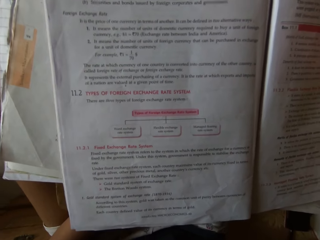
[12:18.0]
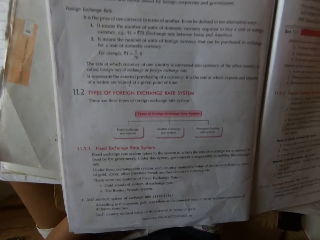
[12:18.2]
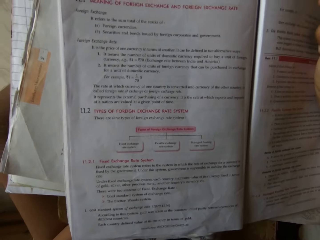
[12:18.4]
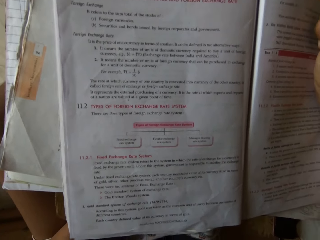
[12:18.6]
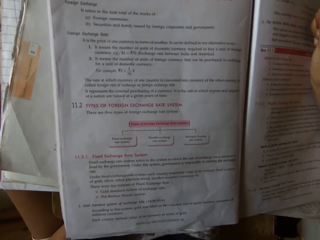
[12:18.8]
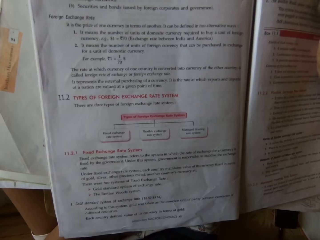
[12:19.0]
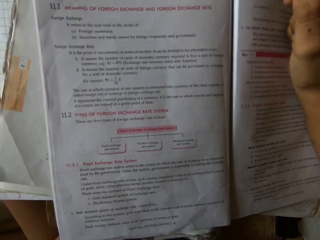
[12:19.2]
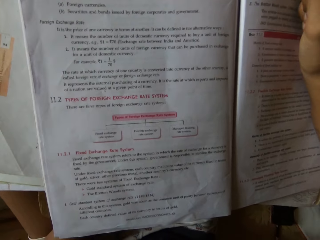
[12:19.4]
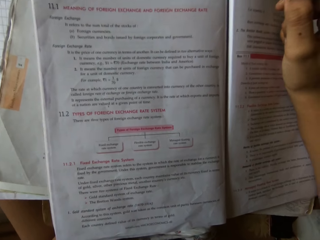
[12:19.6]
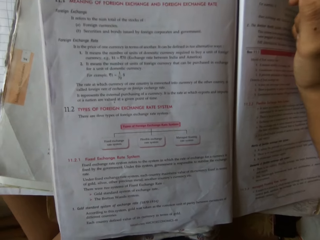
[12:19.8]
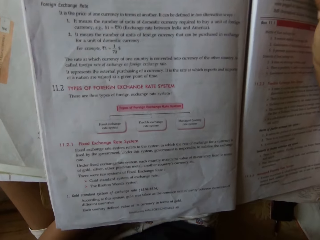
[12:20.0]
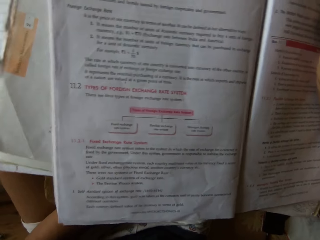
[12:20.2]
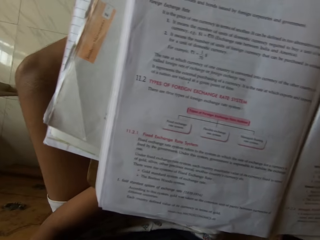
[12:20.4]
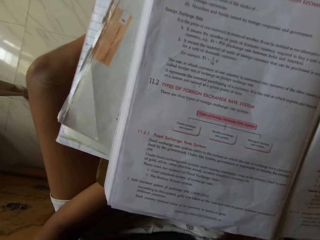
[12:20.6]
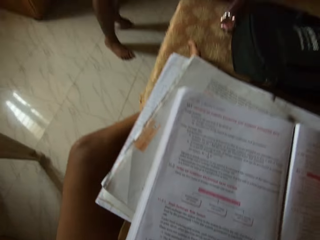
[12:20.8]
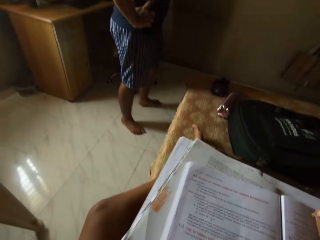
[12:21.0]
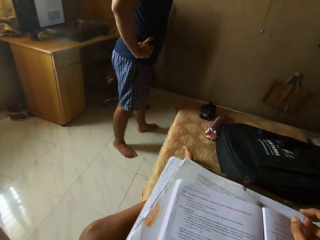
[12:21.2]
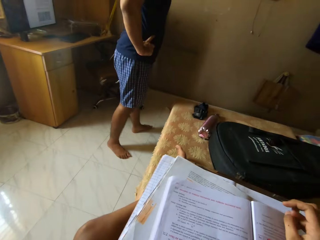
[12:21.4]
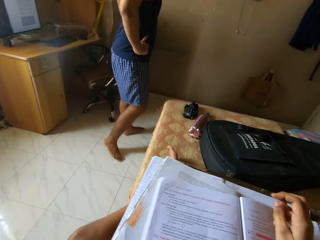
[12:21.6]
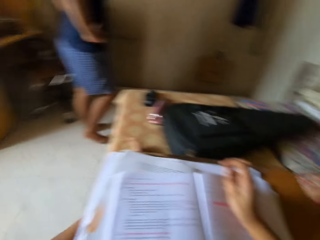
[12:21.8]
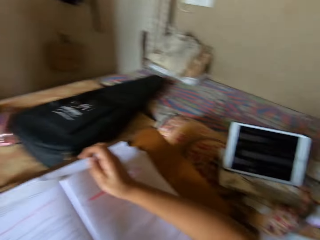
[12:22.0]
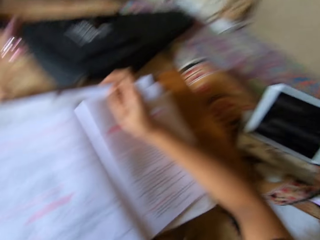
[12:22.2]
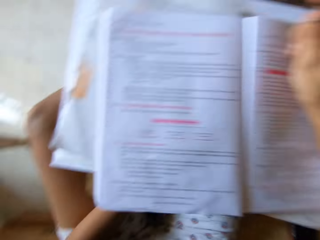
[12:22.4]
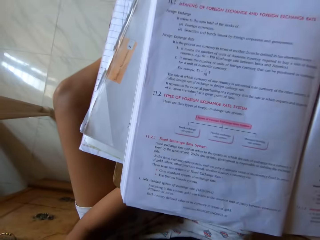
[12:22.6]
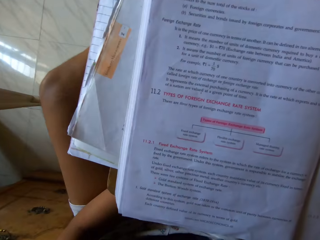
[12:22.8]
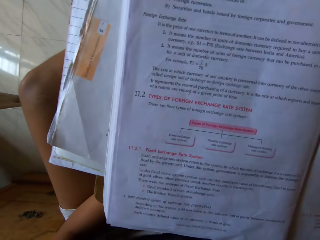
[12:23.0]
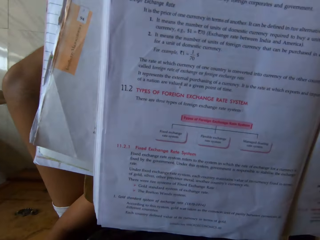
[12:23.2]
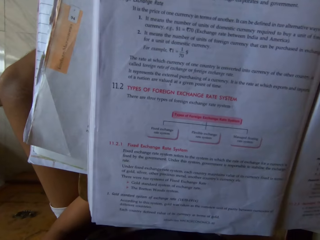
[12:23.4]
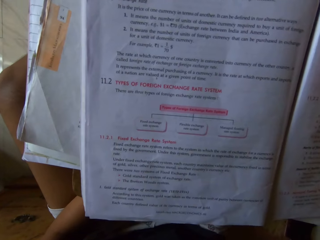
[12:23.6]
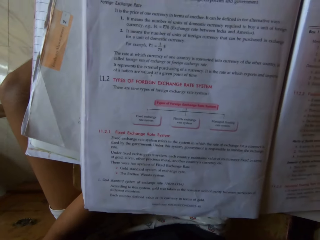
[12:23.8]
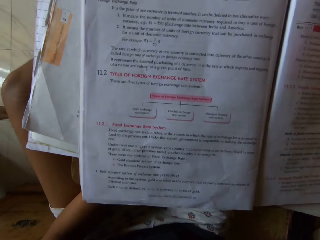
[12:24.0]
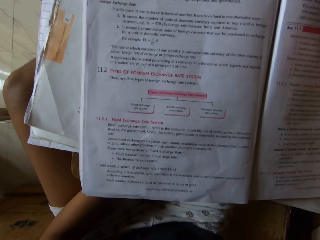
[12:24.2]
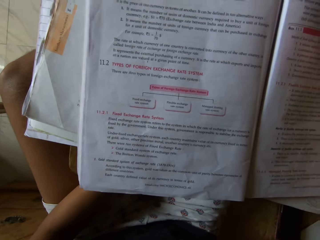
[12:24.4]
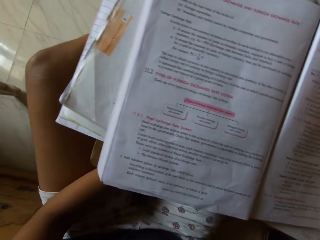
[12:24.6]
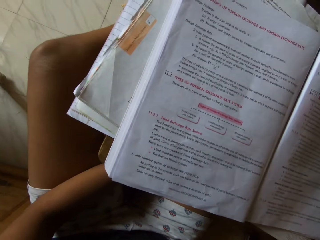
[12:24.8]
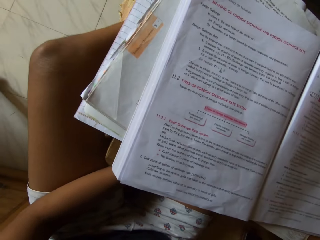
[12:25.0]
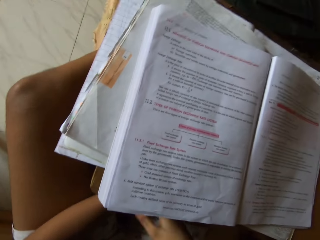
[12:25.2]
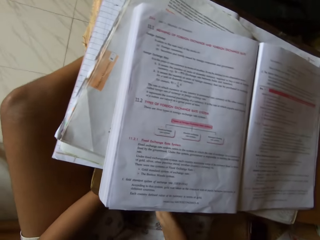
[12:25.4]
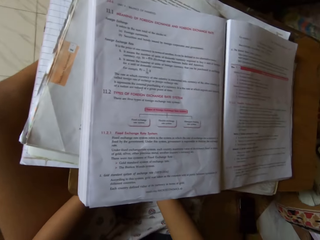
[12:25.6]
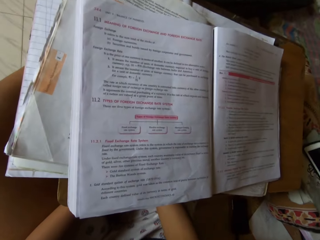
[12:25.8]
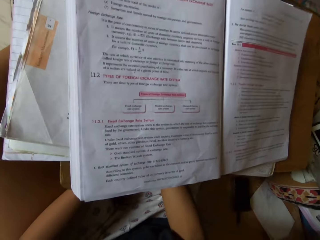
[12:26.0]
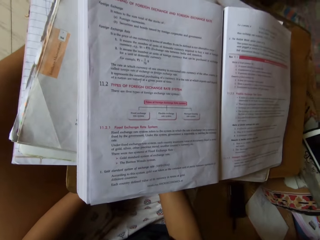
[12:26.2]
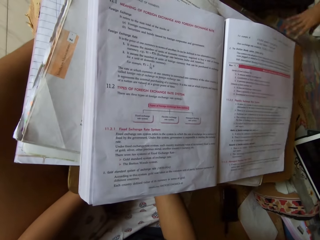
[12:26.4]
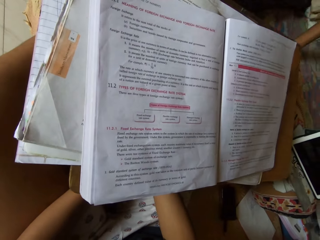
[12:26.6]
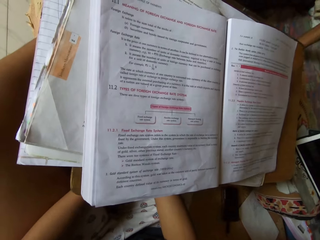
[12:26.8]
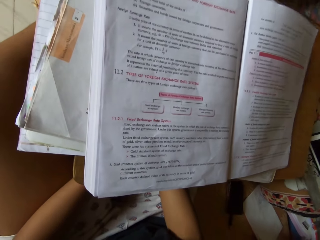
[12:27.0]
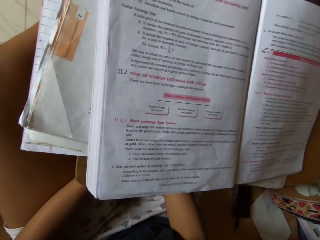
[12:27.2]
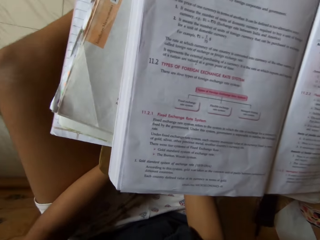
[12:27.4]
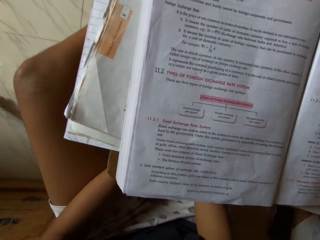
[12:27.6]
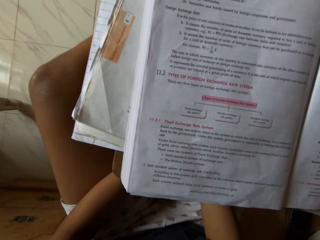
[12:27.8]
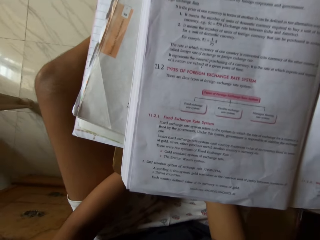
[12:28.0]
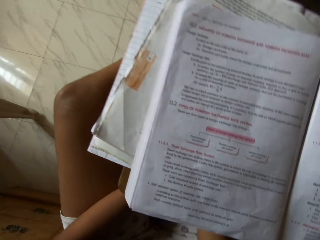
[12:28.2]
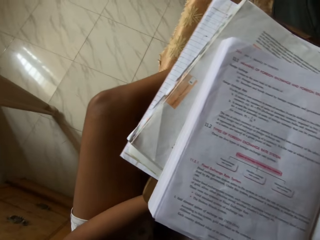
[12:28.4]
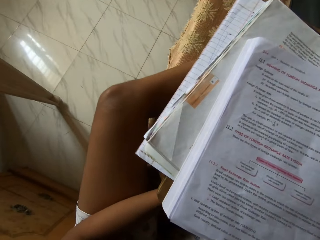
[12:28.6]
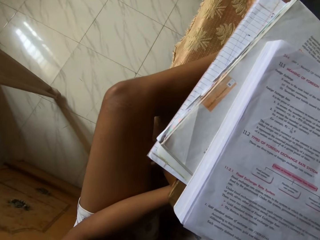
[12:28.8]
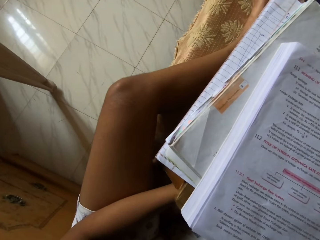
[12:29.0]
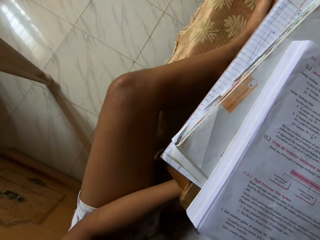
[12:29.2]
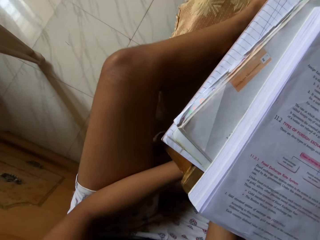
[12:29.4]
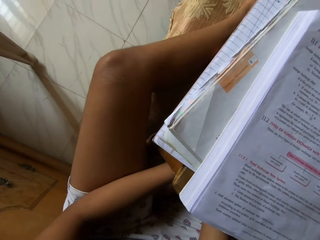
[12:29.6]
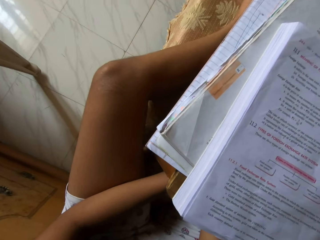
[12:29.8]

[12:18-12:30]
A person walks around the room.

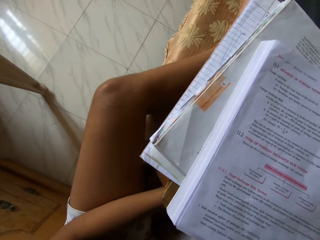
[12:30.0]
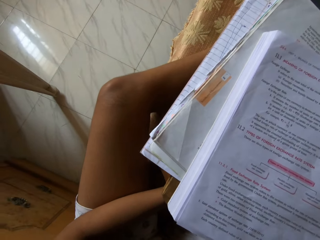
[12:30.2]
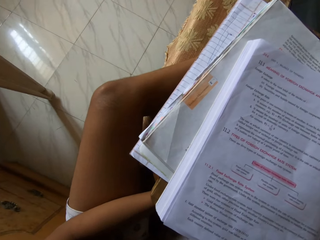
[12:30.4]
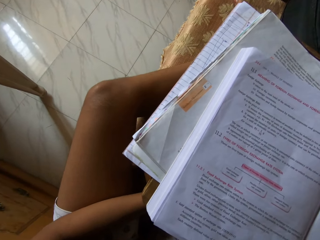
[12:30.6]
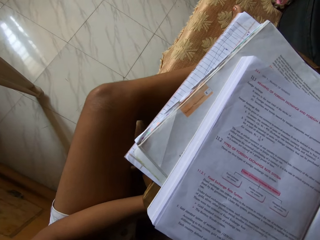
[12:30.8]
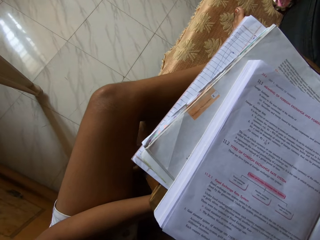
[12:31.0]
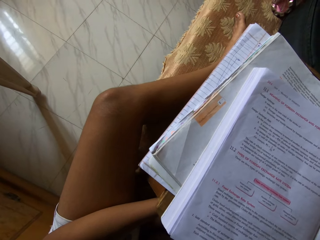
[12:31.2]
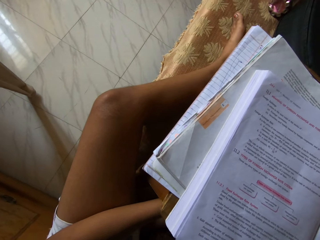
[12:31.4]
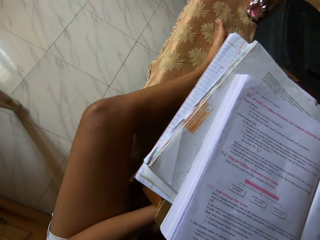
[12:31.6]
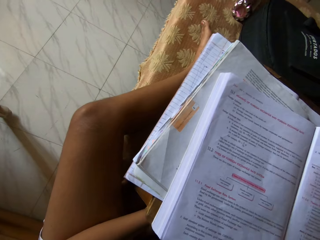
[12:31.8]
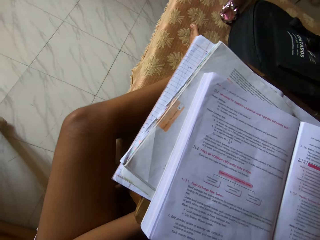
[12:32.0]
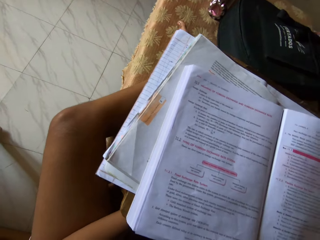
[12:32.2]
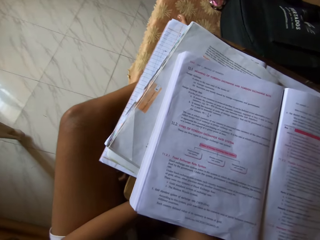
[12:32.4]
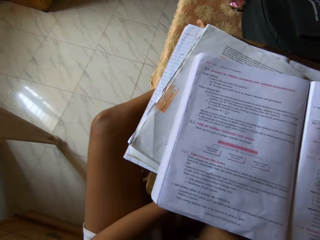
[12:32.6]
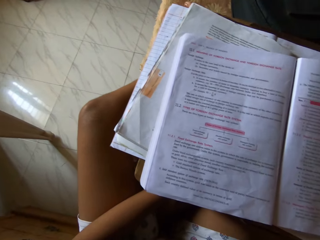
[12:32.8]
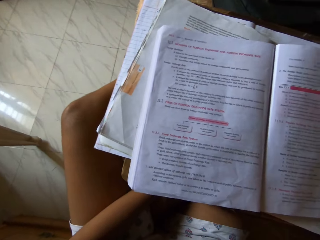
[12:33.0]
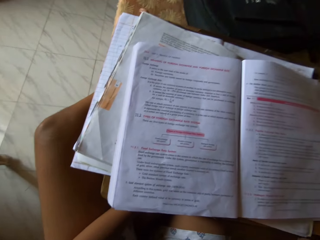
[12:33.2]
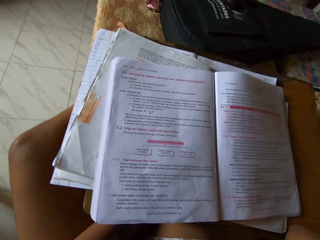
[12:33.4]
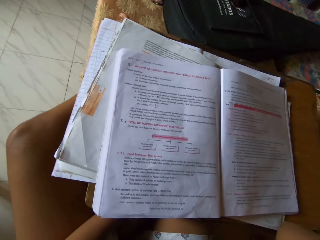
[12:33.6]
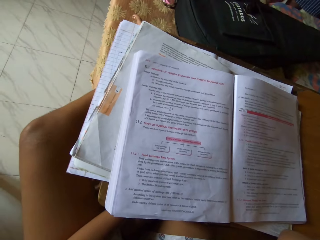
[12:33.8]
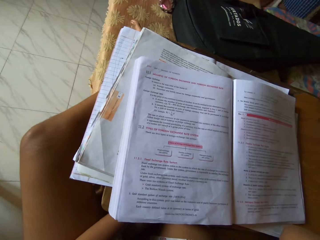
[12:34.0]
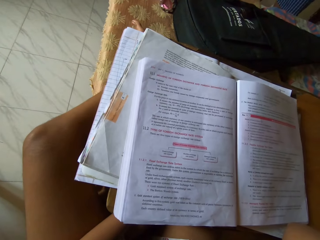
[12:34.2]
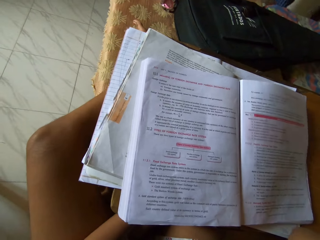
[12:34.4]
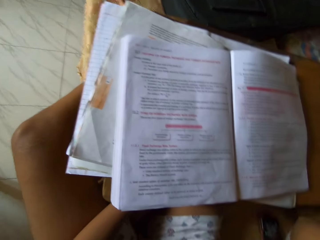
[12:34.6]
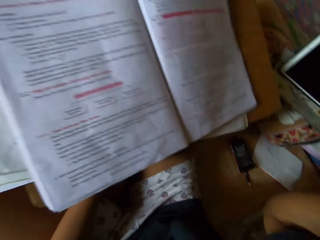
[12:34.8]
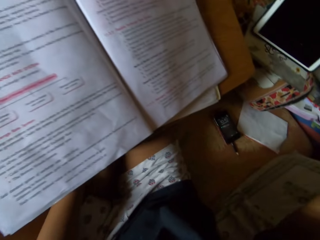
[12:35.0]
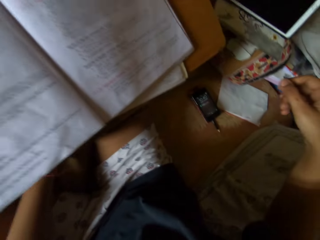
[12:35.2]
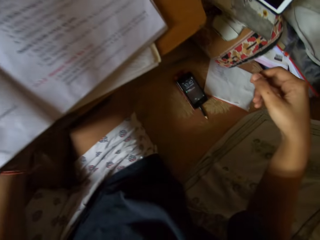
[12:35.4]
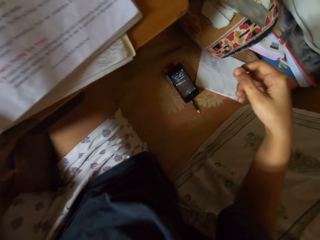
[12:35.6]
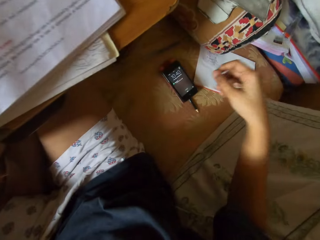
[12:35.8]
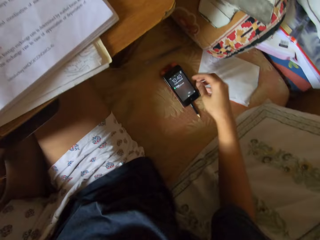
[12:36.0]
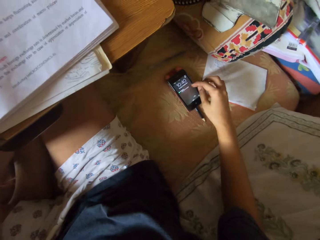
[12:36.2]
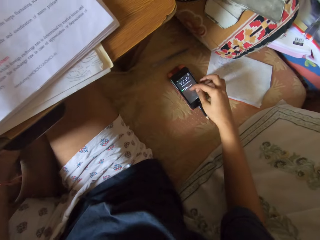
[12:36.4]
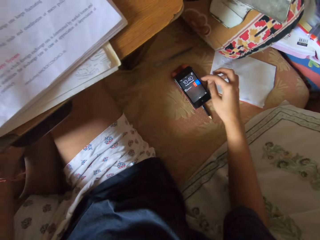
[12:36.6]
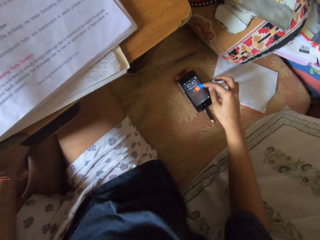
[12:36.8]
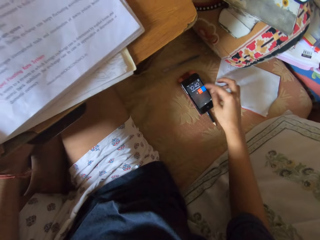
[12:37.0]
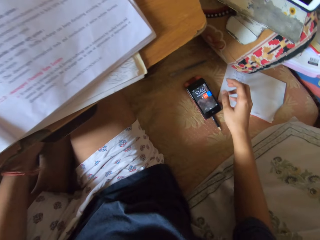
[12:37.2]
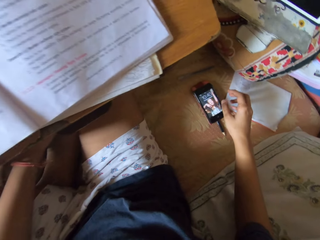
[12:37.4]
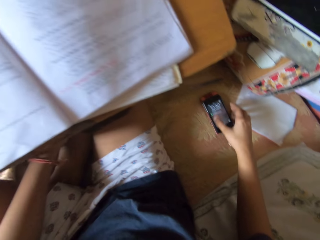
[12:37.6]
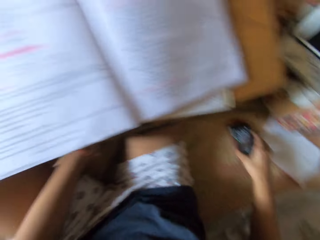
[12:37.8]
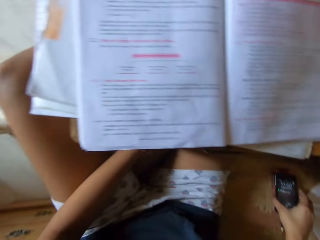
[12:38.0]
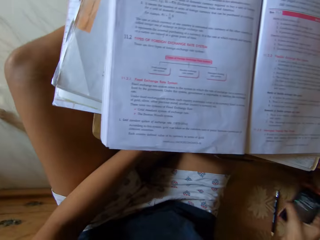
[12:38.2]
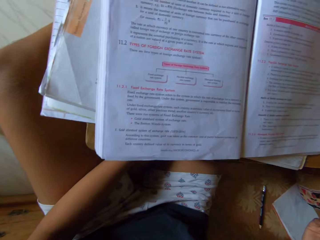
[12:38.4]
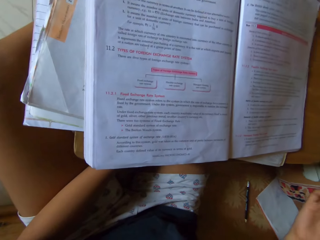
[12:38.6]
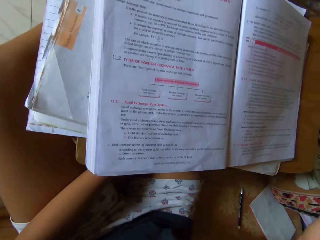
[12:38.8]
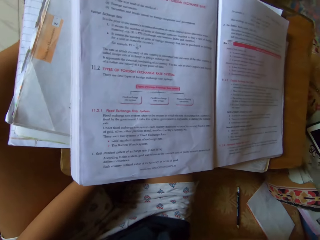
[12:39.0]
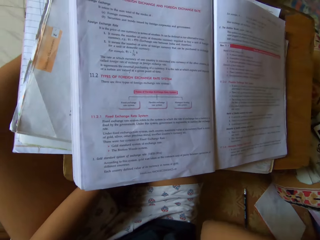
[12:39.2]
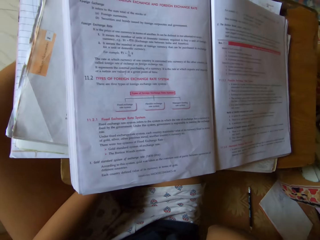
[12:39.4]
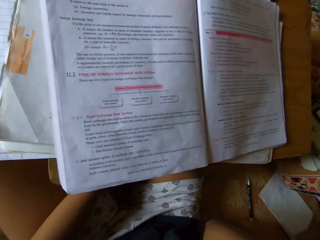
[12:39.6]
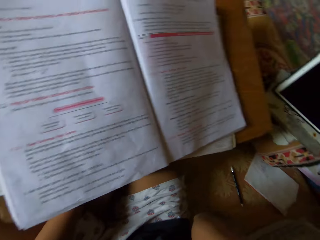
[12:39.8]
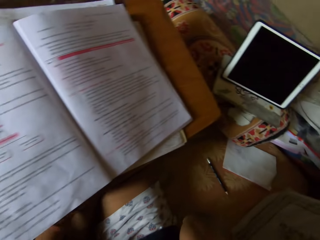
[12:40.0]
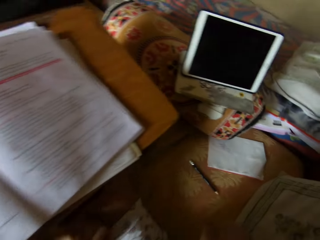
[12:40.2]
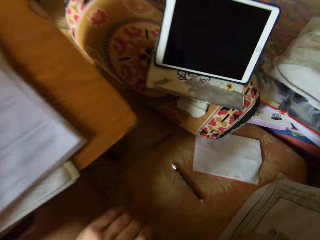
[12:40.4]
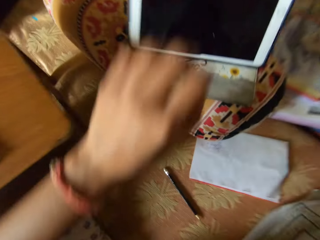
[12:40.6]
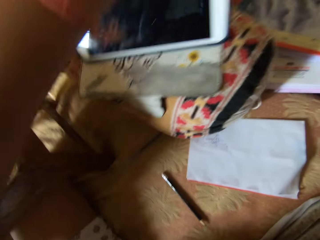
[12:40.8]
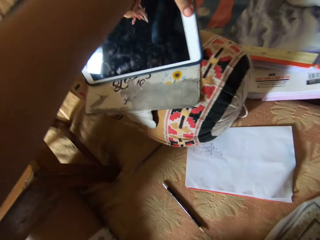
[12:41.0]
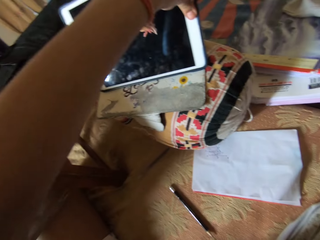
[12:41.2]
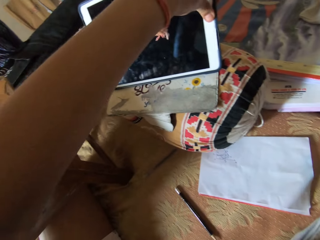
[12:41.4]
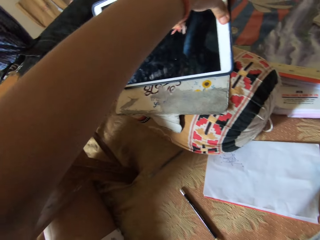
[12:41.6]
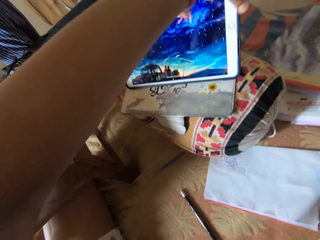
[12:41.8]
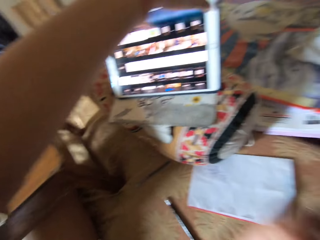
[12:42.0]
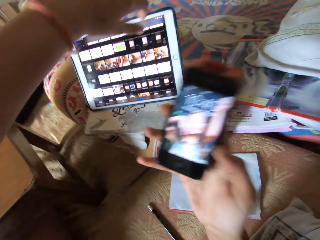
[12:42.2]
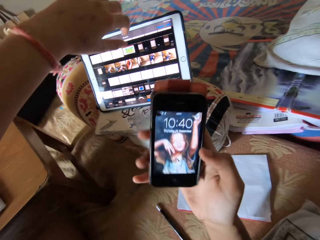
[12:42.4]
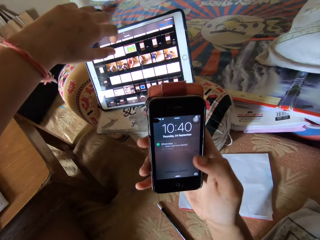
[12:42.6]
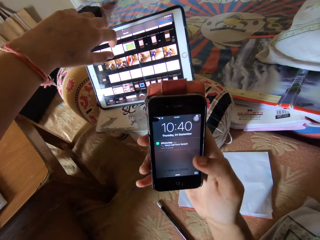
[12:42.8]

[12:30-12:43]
The camera wearer presses the phone on the floor. They operate the tablet. They operate the phone.
